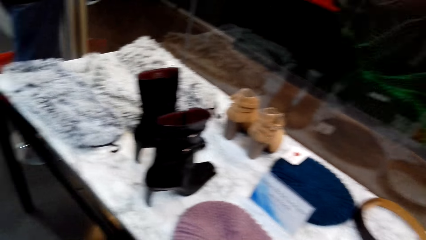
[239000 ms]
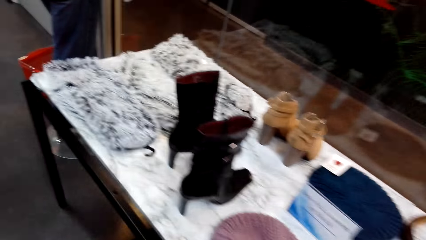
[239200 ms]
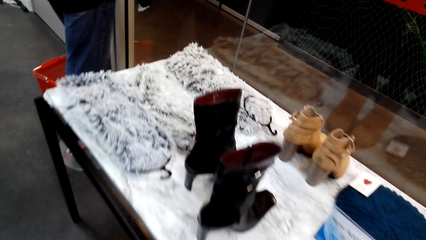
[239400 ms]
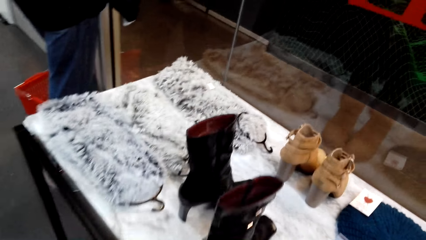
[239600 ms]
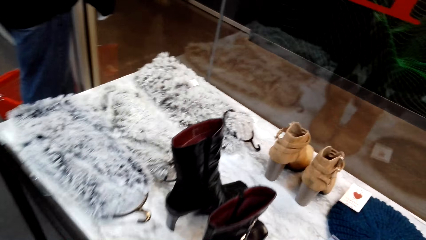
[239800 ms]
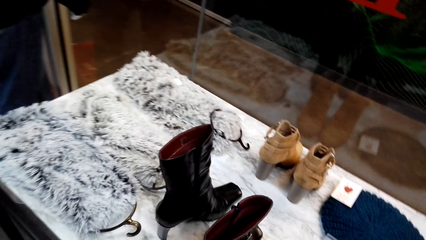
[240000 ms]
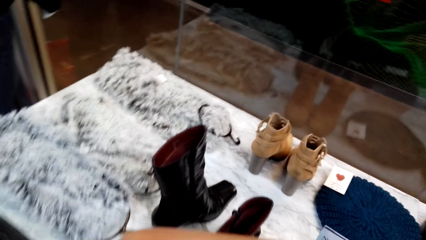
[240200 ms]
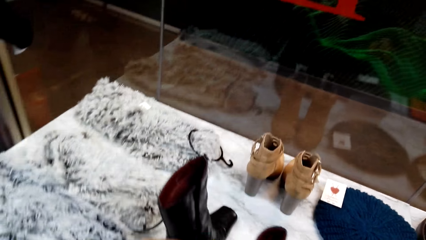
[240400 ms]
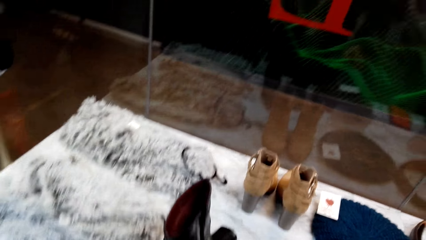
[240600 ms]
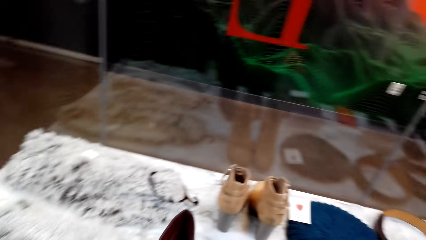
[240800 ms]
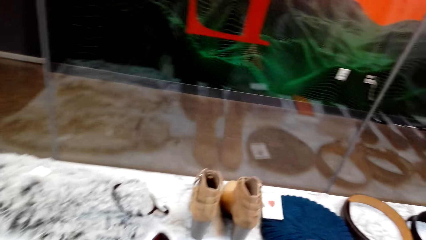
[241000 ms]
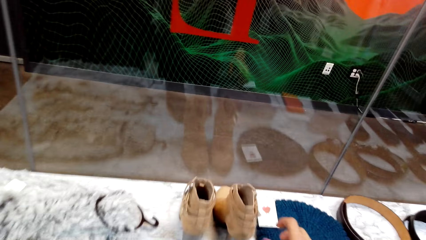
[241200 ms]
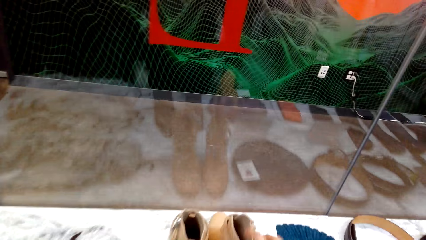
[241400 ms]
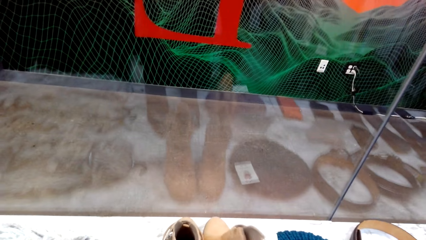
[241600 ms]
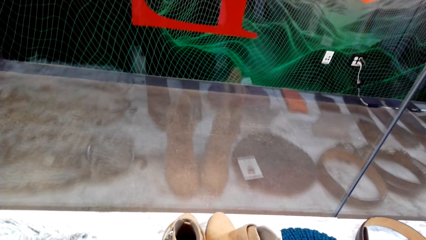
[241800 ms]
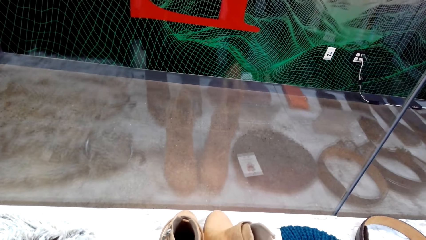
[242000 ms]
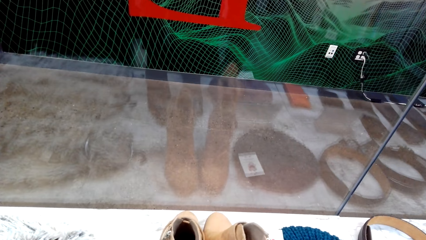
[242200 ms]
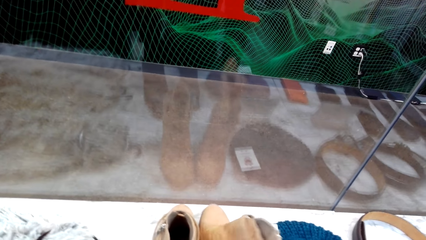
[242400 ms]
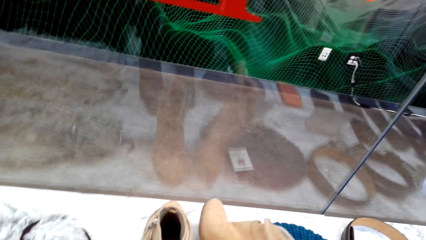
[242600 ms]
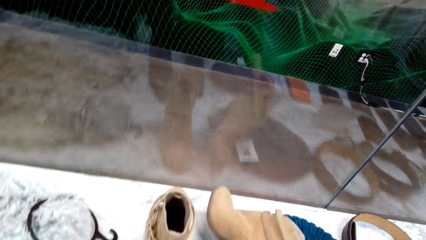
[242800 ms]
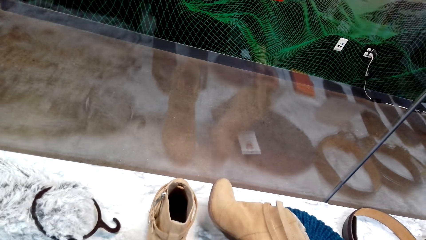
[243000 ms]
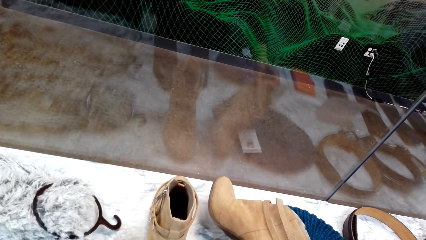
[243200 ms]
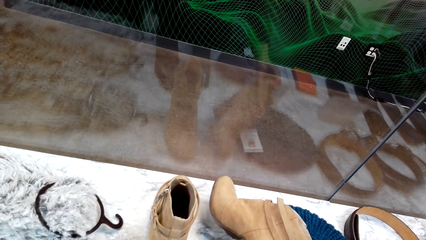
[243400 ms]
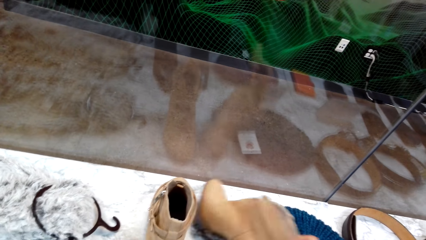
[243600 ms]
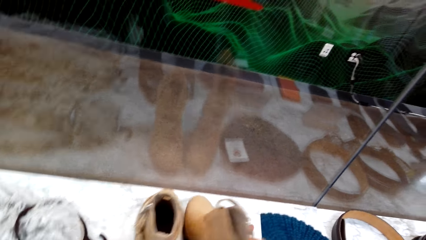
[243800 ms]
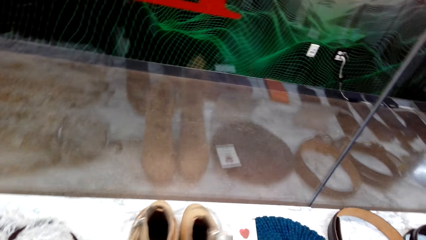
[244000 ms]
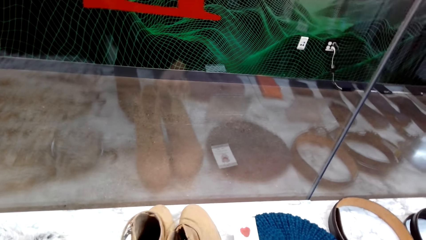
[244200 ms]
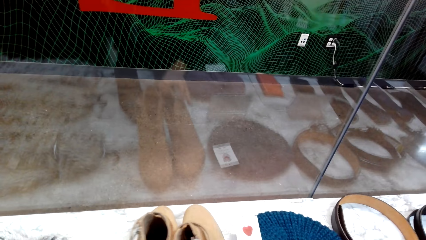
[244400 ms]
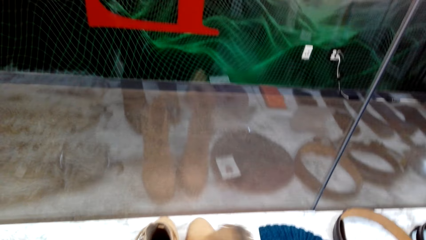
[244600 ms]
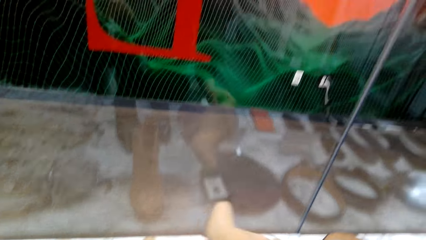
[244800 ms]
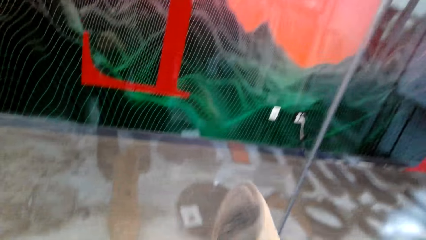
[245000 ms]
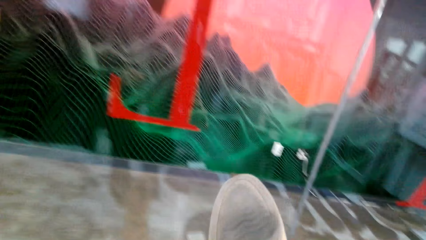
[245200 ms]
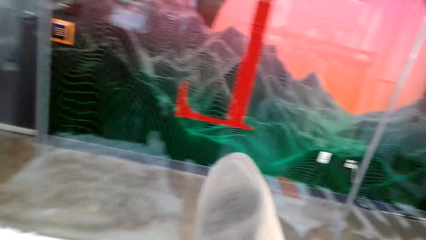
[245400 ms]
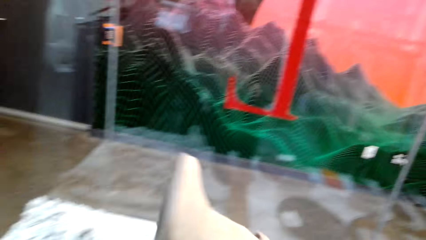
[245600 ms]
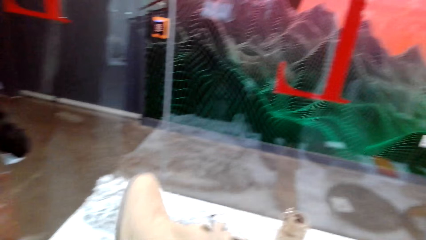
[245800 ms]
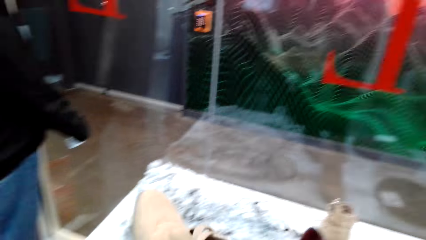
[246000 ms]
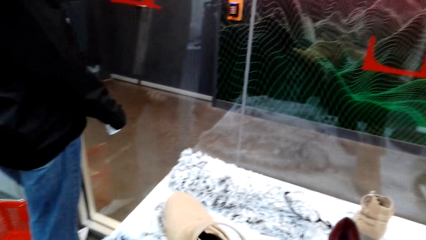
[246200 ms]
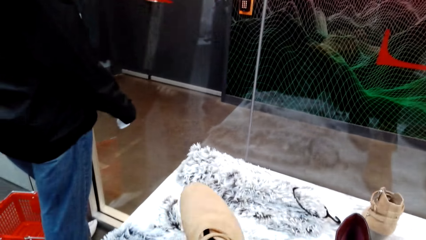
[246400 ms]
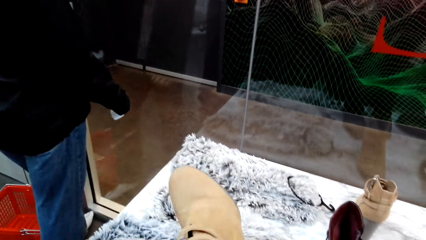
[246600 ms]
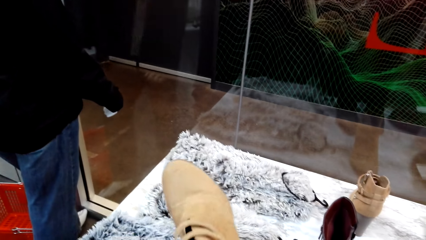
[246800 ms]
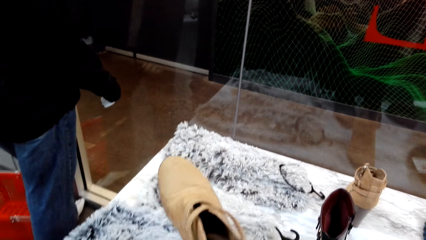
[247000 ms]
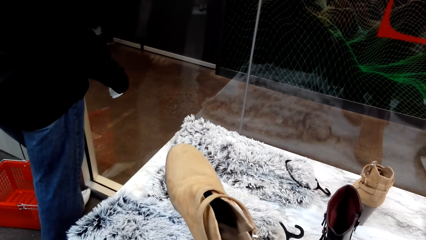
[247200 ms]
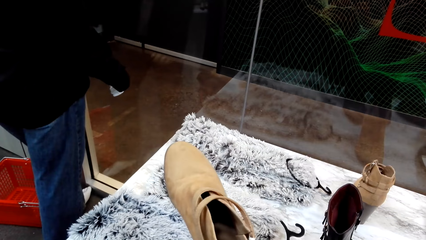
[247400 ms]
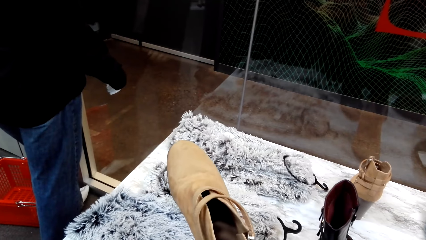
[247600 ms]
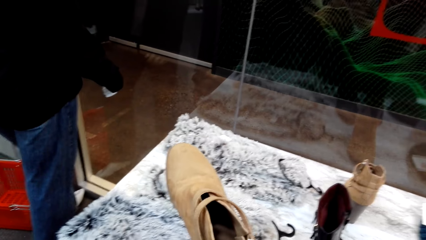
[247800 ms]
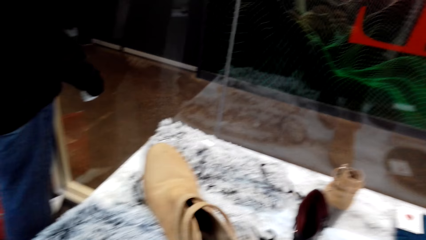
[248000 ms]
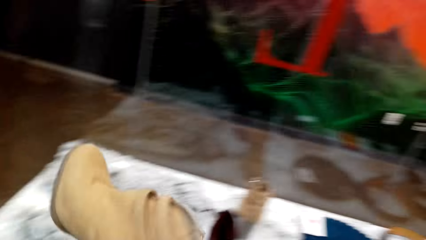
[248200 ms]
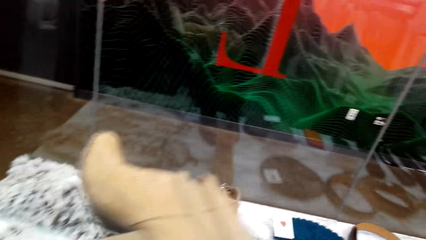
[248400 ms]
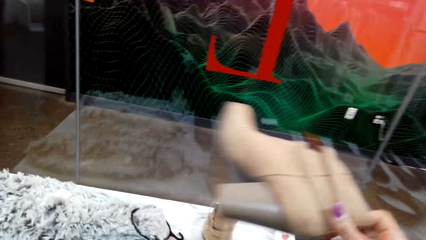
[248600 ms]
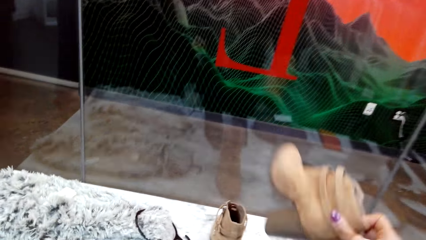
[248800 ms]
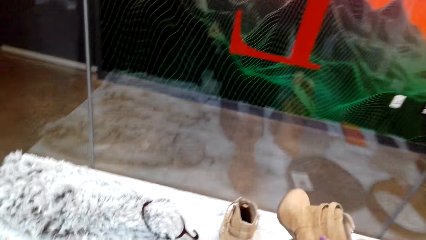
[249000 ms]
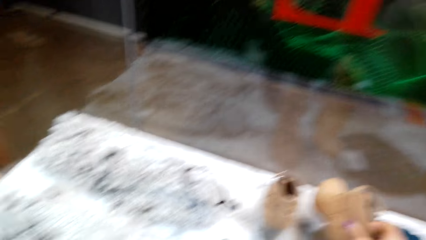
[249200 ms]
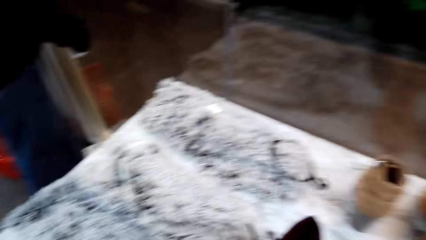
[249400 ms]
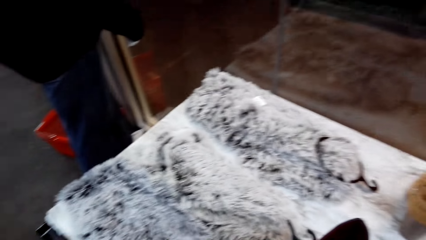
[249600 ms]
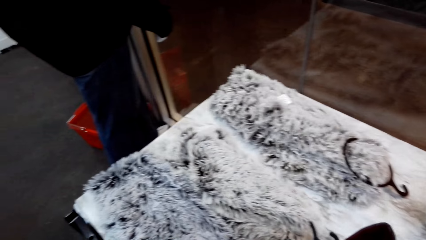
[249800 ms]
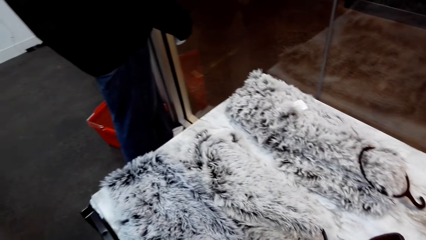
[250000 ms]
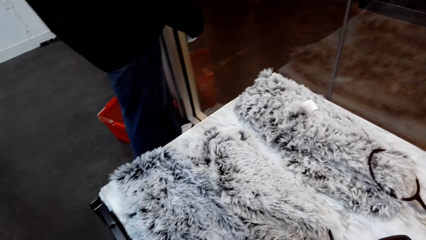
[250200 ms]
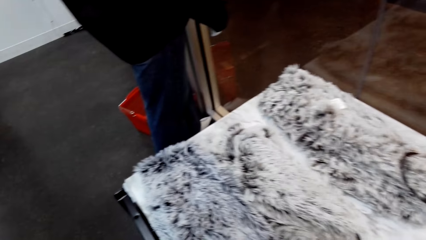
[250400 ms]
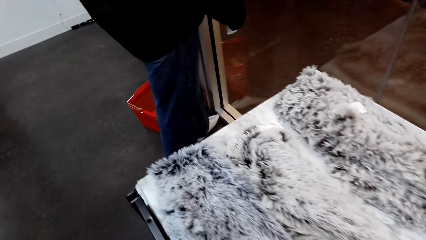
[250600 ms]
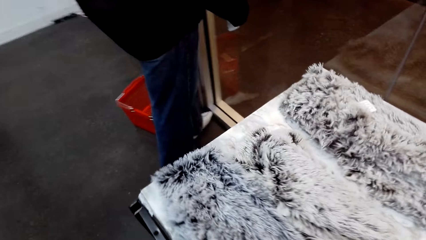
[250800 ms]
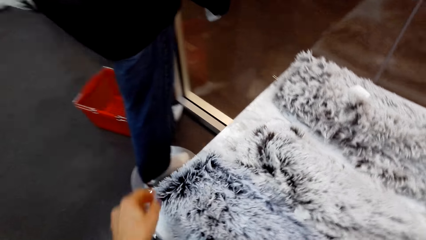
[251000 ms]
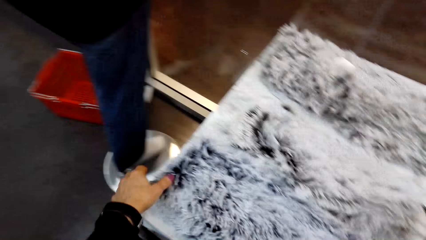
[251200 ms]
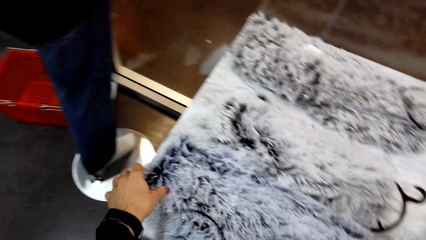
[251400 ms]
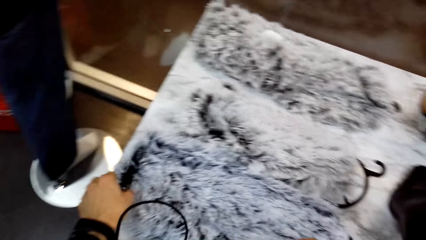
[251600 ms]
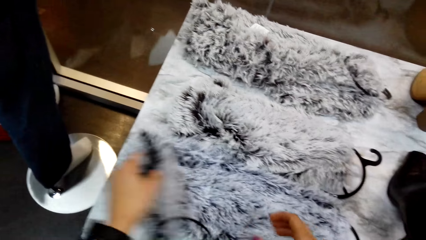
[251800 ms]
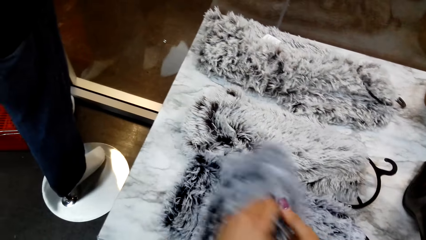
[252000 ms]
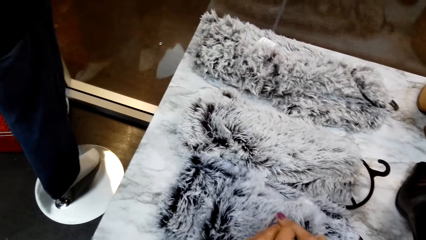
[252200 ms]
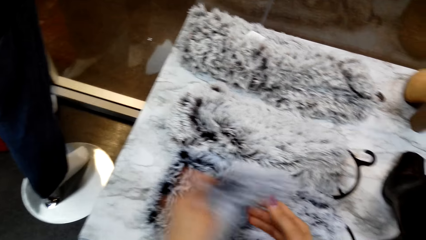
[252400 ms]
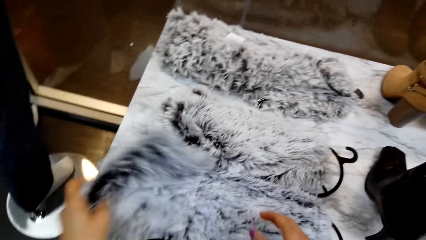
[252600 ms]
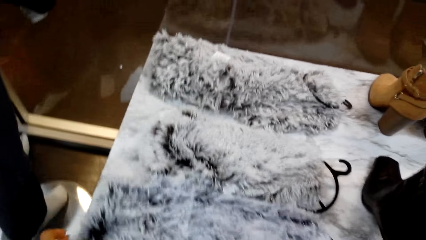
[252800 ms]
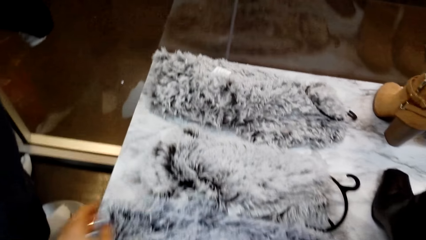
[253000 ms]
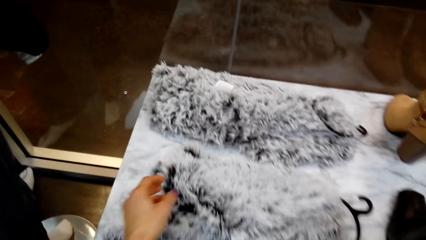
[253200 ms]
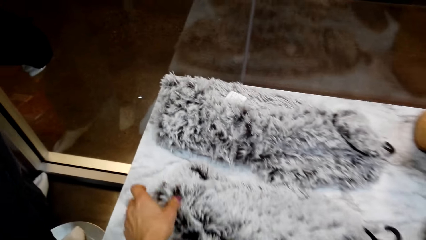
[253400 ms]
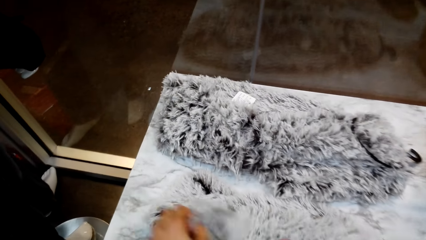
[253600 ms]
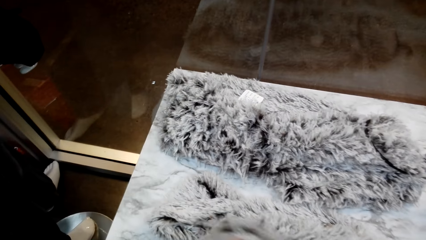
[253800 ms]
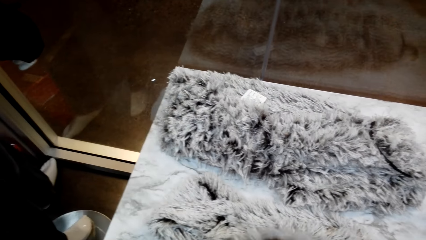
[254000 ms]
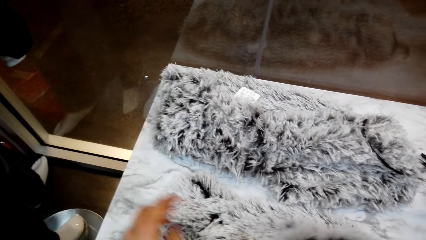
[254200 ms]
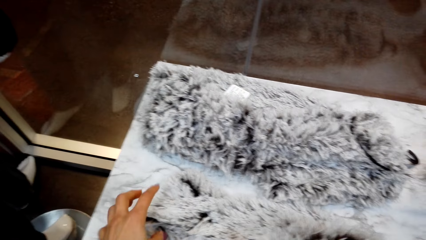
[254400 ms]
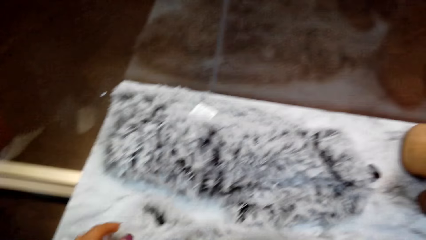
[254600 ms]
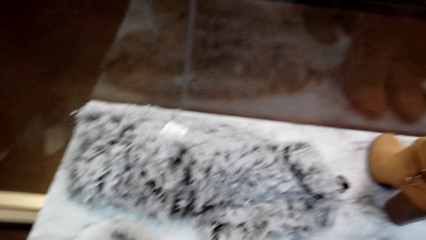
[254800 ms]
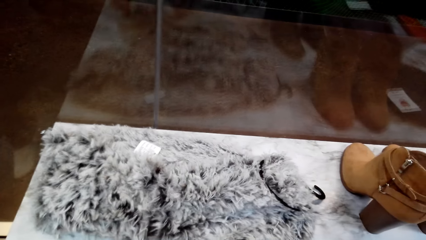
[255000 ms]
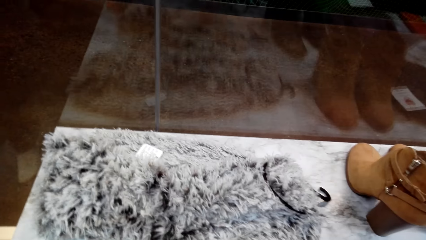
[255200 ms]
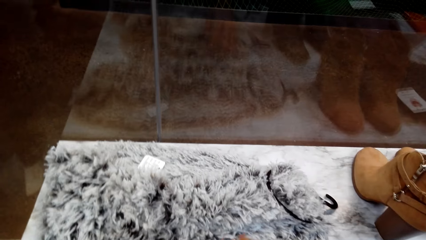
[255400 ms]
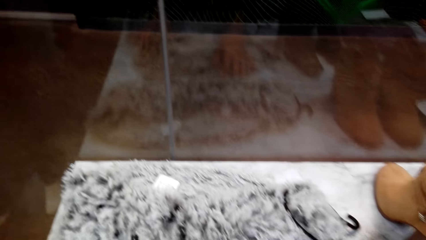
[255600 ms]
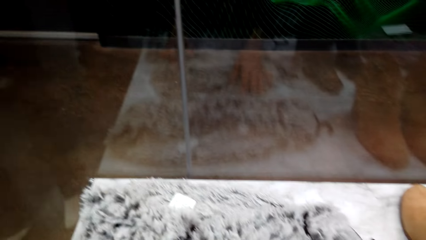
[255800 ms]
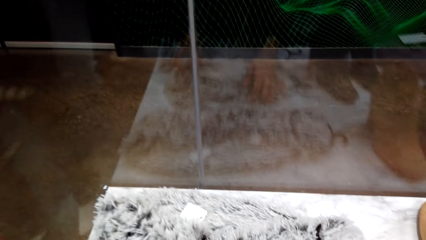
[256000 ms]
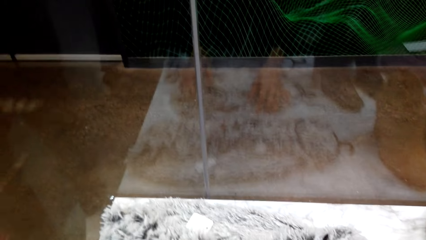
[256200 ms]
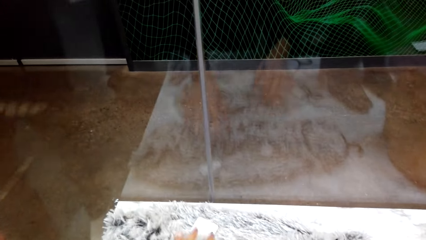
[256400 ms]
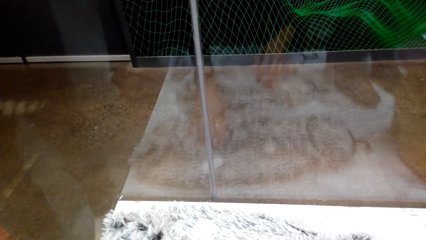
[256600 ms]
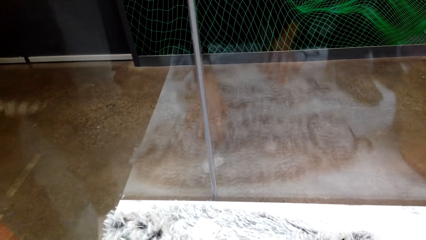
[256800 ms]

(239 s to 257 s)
The camera wearer peruses the shoe on the table. They pick up the shoe on the table. They drop the shoe on the display table. They touch the scarf and peruse the cloth on the display table.
